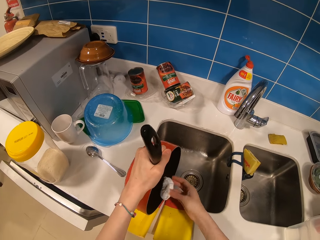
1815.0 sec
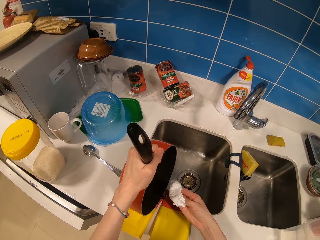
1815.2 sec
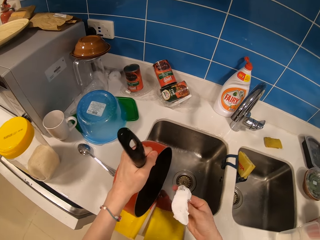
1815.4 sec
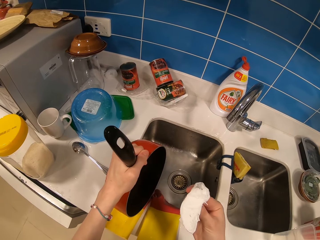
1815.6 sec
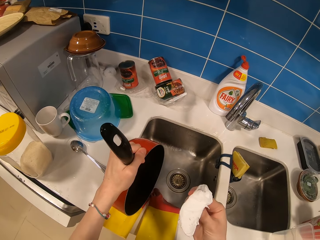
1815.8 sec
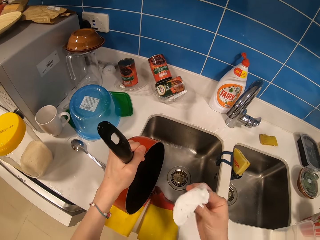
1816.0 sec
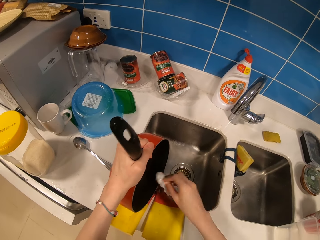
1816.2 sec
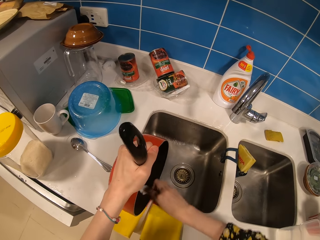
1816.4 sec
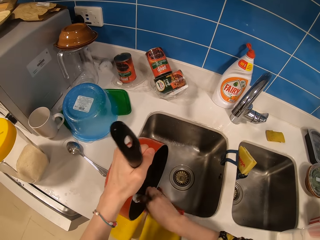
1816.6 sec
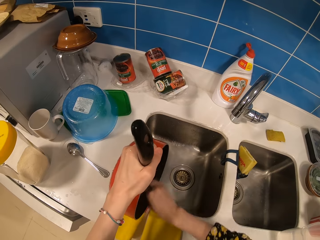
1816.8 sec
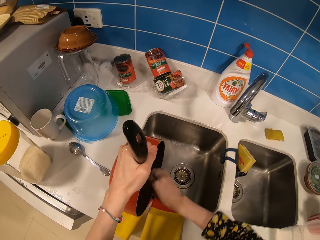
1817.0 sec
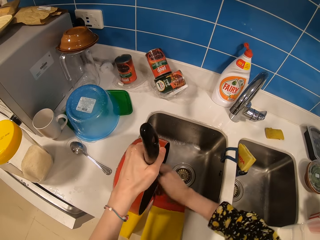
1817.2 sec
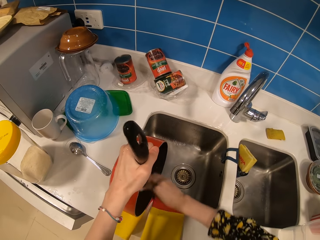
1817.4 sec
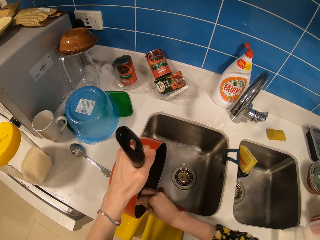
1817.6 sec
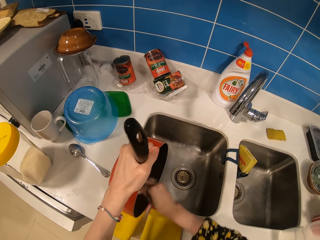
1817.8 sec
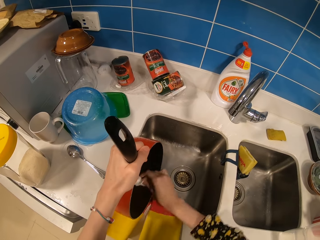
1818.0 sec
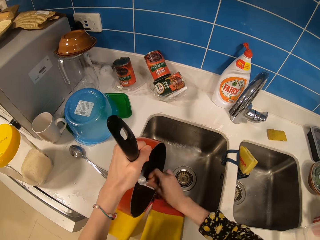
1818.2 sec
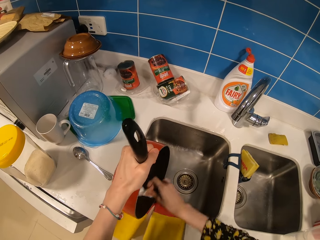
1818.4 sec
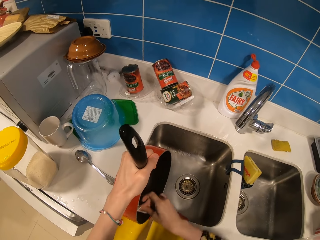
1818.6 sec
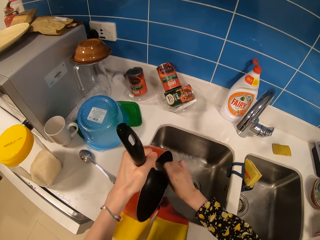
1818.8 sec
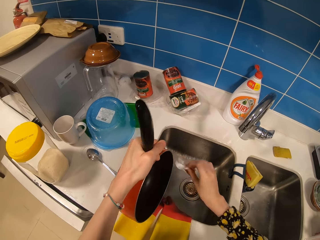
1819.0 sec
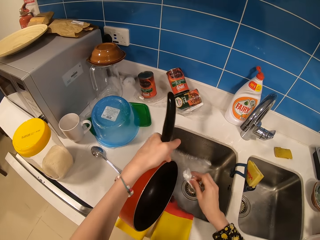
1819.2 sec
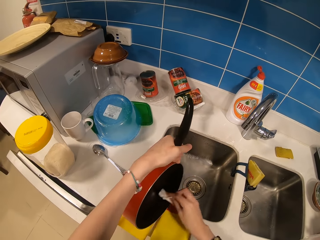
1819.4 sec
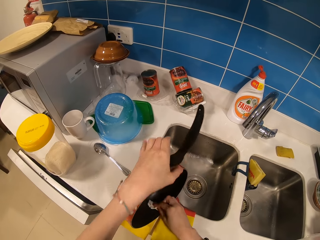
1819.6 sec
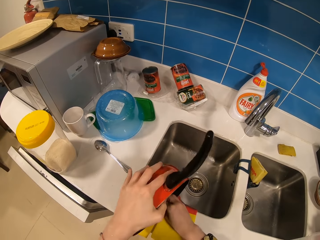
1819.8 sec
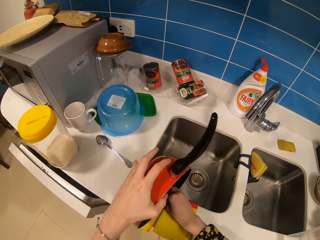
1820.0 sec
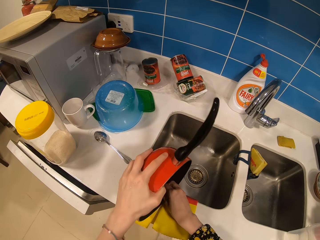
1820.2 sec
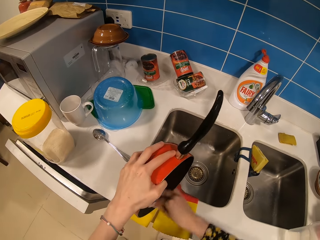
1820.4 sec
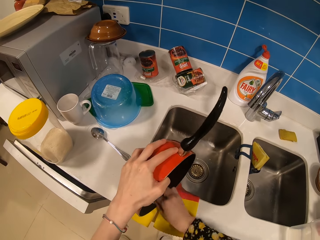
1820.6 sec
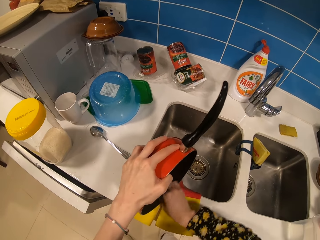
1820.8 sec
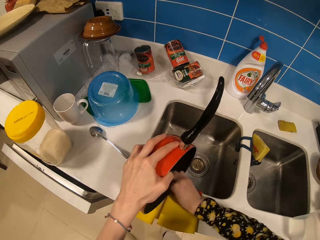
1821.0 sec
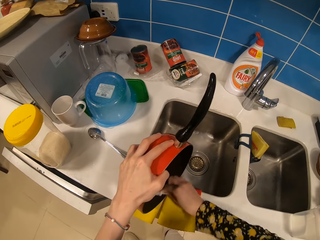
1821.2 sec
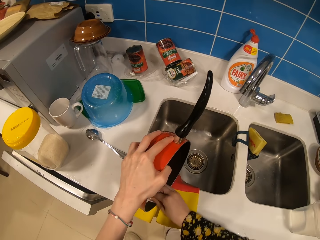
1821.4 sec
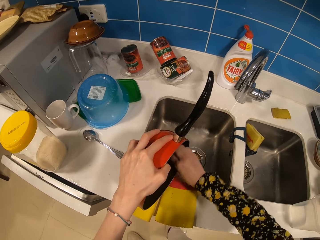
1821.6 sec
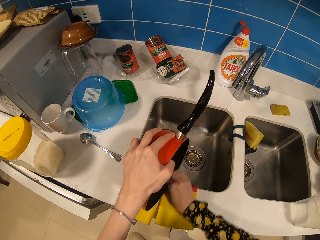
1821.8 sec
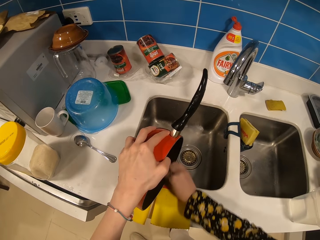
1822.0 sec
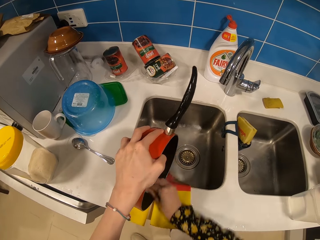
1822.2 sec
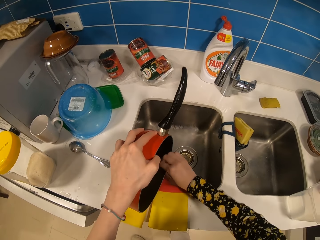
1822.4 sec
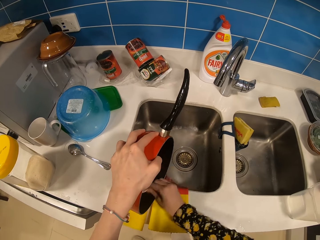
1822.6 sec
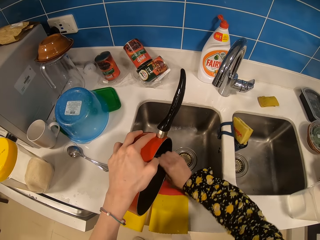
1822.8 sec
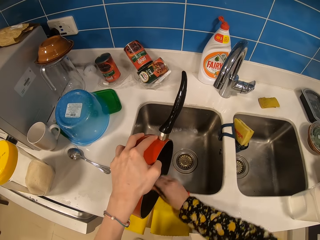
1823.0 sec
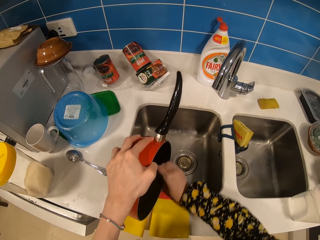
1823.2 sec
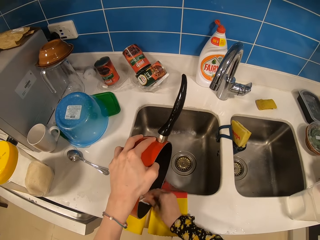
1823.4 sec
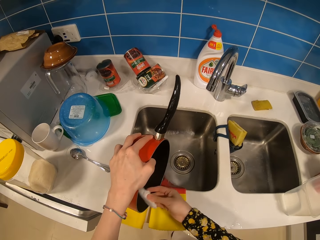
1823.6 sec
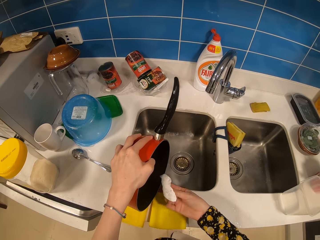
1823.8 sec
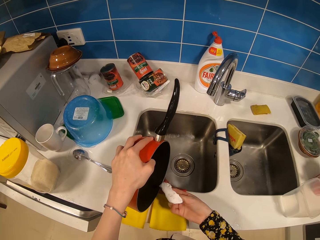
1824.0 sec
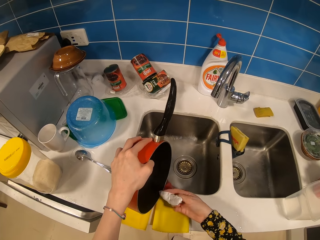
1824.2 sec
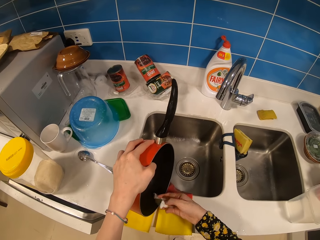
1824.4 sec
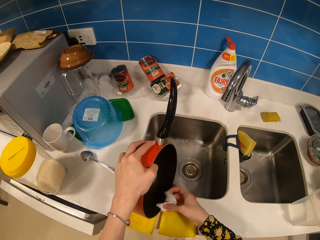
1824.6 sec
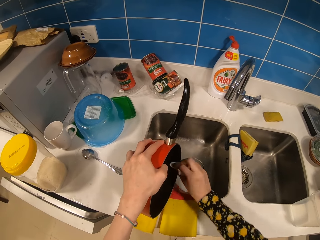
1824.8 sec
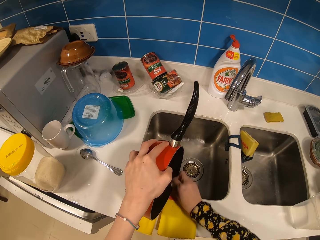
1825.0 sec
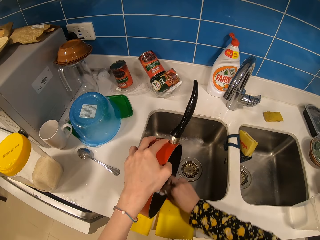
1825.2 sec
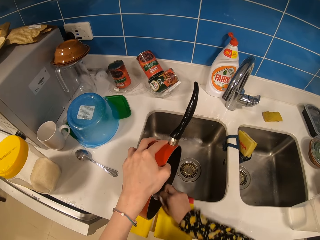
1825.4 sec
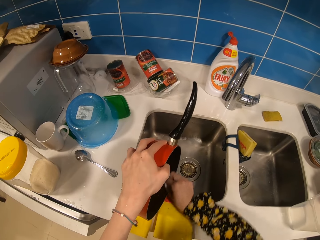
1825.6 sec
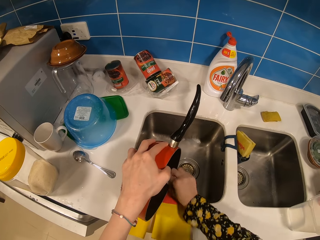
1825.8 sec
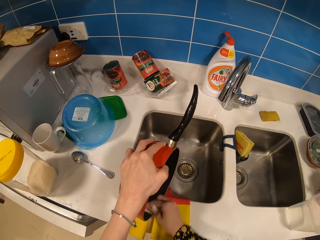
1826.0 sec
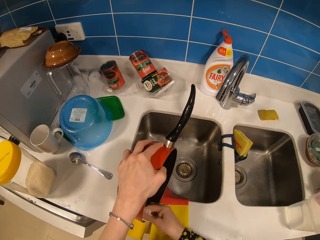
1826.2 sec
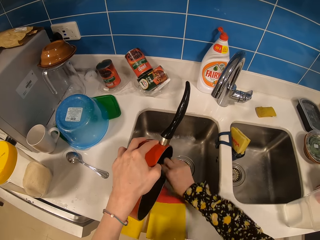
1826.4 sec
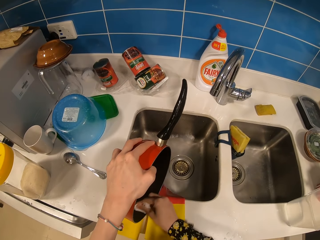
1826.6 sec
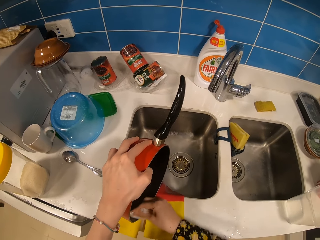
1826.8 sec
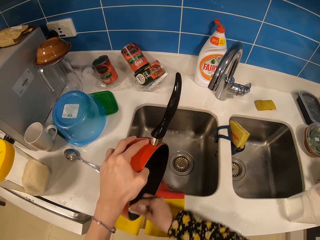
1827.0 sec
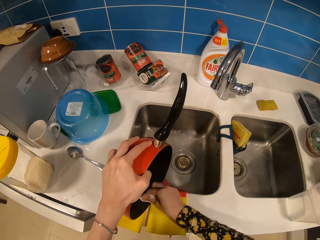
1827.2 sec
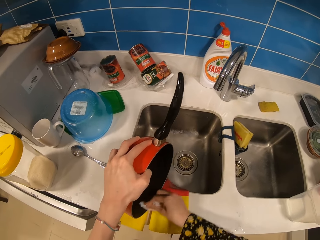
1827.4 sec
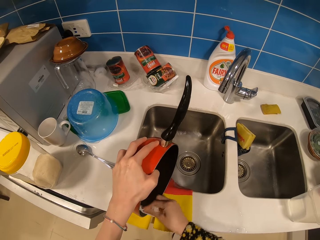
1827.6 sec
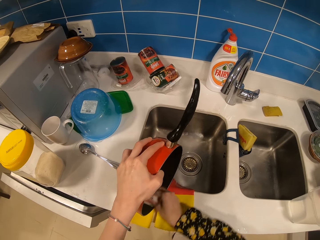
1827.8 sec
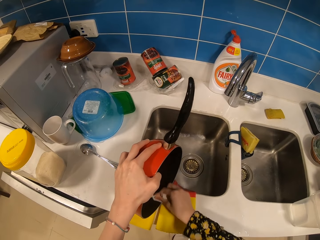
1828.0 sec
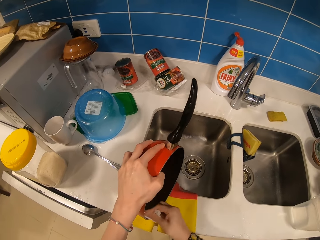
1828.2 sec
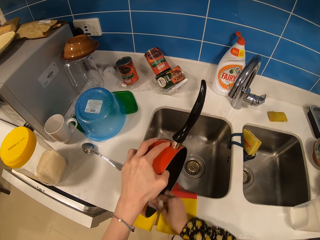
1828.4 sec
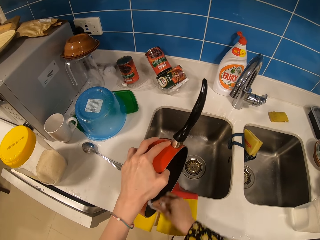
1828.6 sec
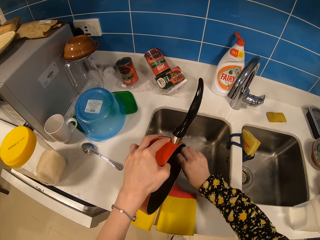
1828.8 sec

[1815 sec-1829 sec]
The camera wearer holds the white paper or paper towel. They look at the paper towel. They wipe the pan with the paper towel. They adjust the pan. They scrub the pan. They hold the white paper. They scrub the pan.

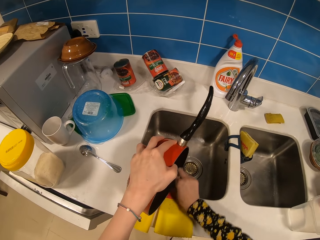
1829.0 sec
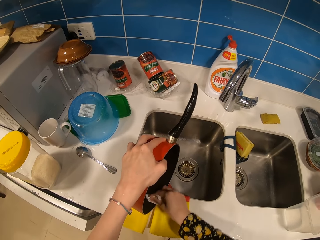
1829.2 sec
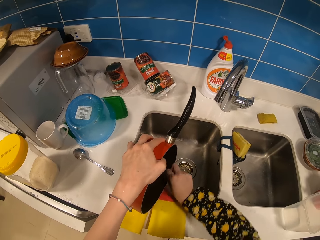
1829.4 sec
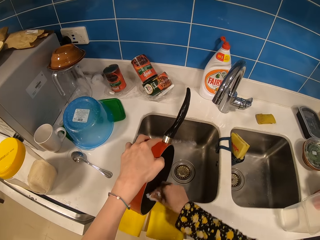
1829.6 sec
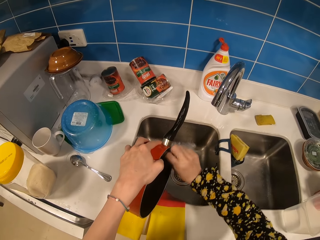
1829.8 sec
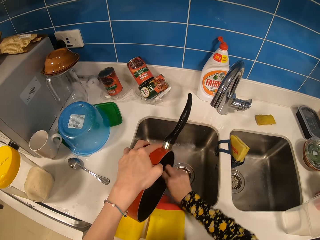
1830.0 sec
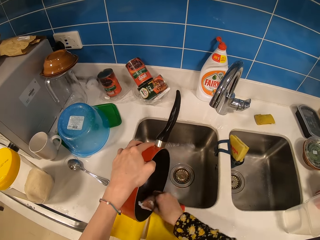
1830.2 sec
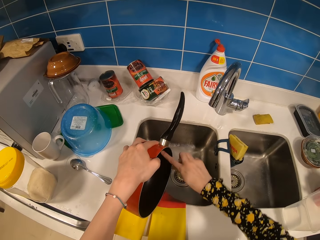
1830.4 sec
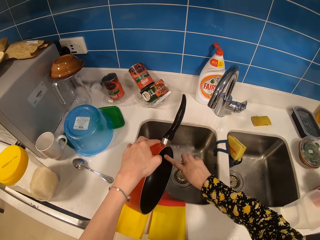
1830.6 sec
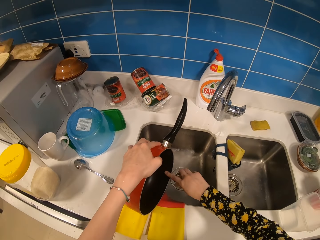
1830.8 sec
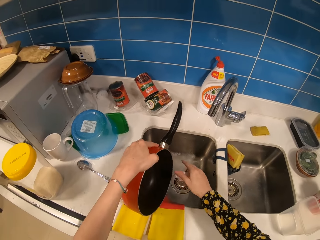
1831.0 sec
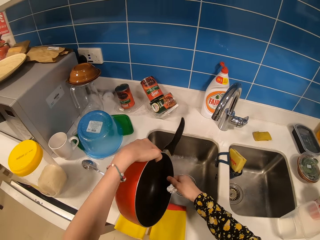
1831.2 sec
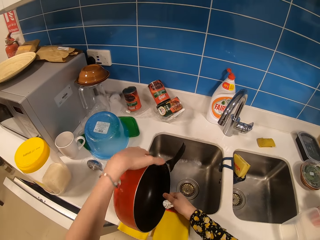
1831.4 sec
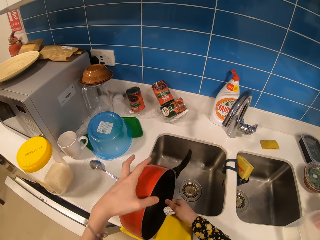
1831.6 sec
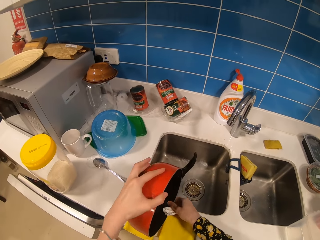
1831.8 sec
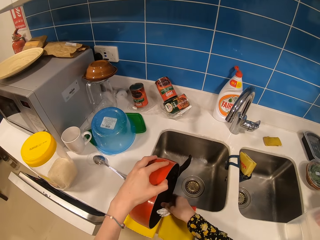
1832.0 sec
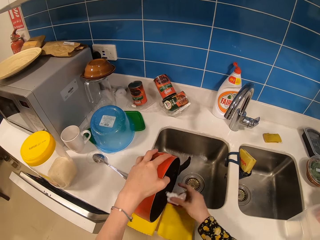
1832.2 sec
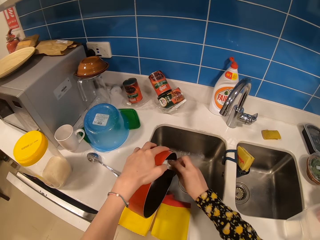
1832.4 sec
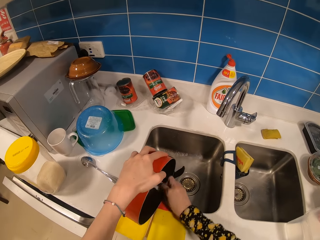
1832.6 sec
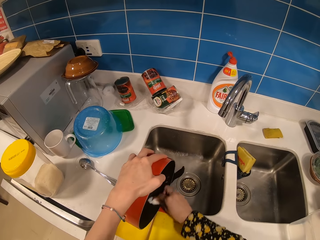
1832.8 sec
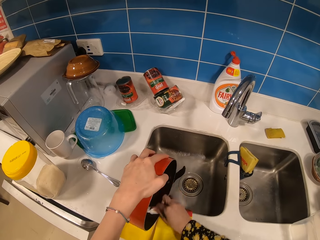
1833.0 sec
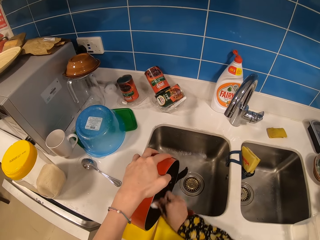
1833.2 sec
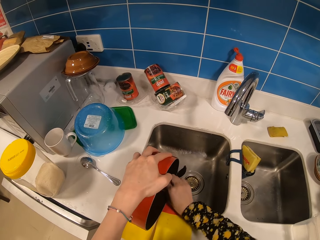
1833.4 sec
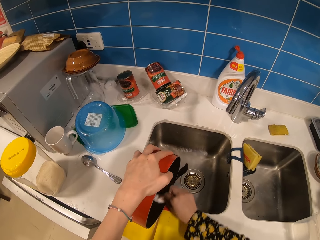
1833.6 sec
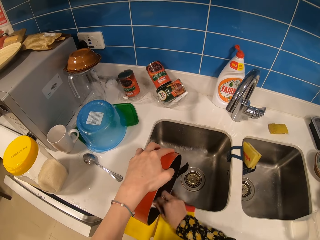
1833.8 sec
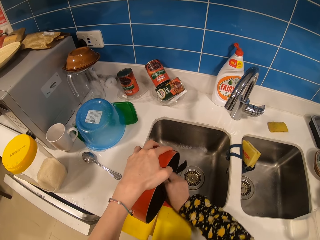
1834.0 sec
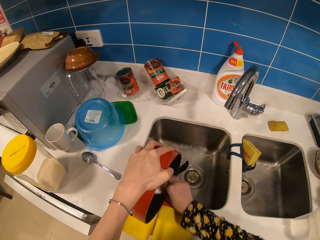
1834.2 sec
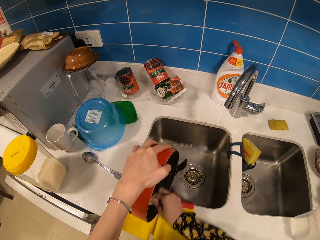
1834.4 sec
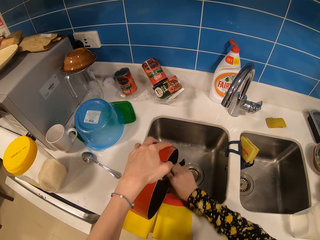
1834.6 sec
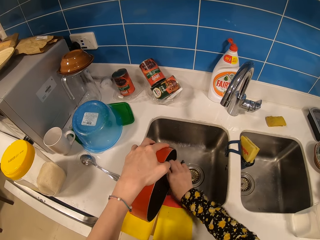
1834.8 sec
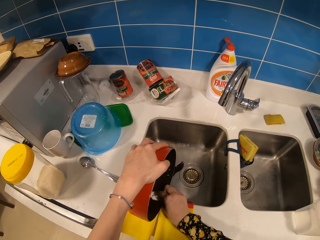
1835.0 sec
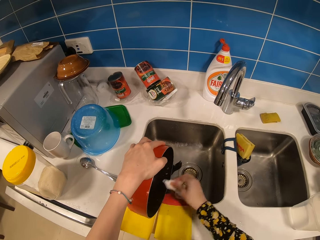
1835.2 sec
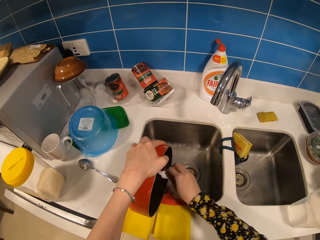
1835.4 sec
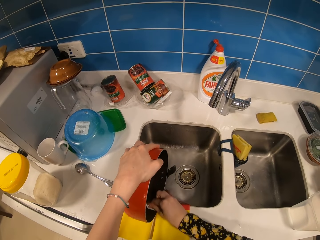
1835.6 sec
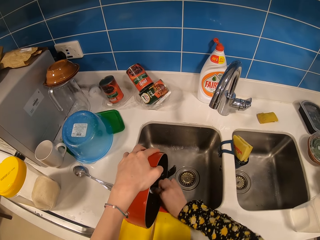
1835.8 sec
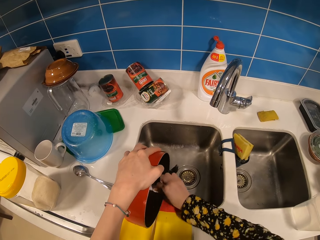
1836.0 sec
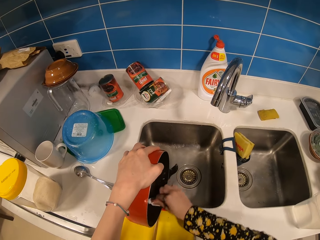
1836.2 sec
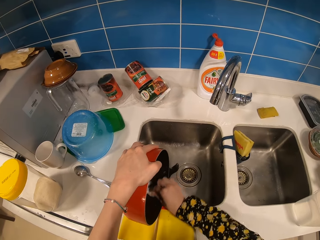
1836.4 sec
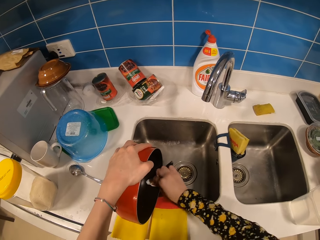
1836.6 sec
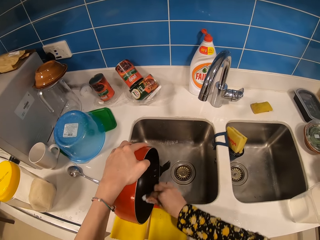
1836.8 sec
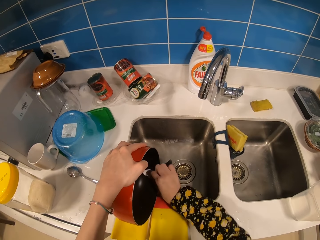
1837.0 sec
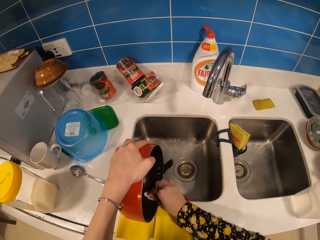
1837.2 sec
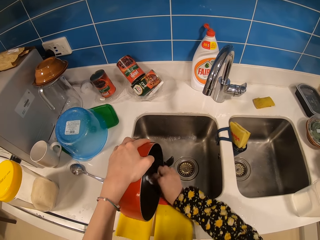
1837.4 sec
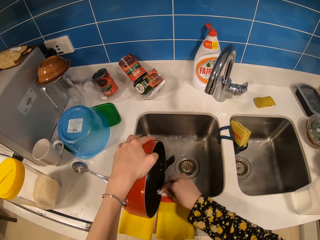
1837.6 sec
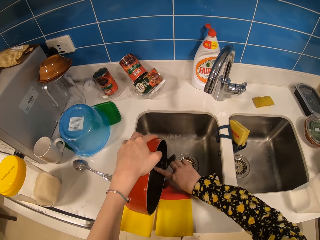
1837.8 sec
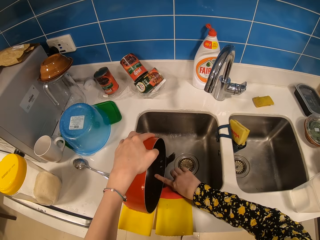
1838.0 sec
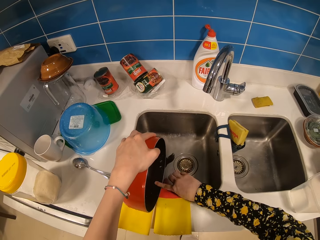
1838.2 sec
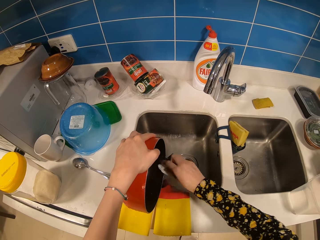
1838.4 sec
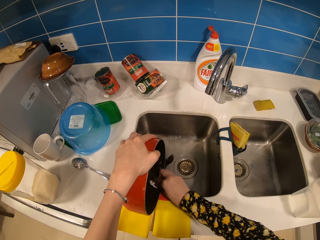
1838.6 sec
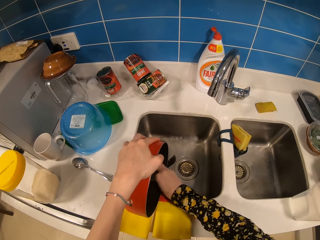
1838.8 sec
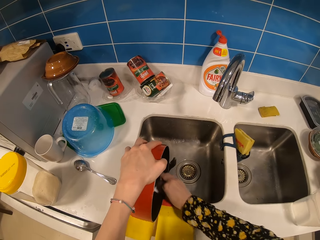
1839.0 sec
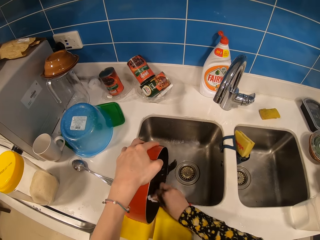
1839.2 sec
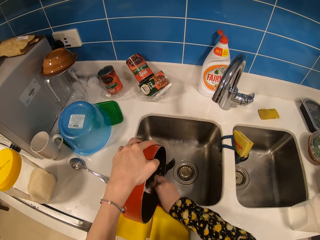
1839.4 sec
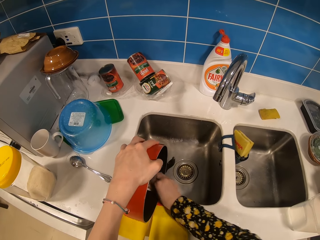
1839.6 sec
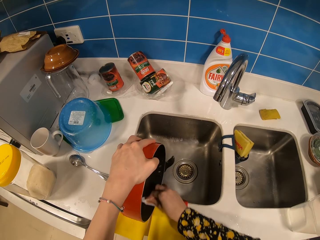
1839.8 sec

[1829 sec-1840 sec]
The camera wearer feels the pan with a finger. They adjust the pan. They wipe the pan with a paper towel. They feel the pan with a finger. They wipe the pan with the paper towel.
